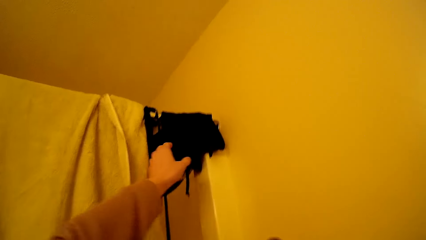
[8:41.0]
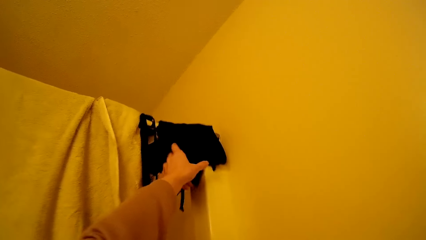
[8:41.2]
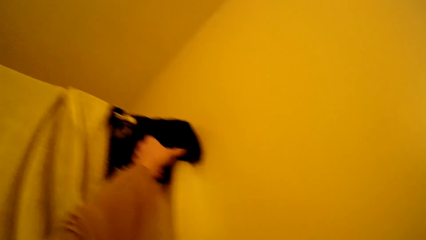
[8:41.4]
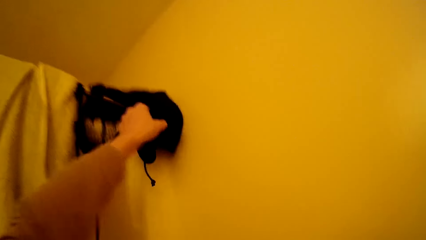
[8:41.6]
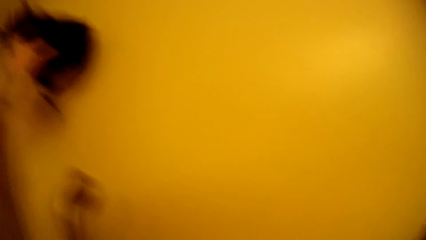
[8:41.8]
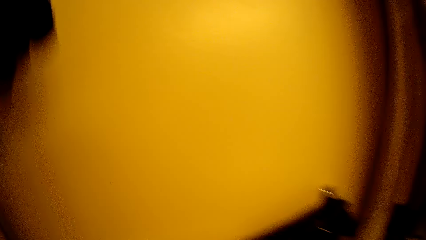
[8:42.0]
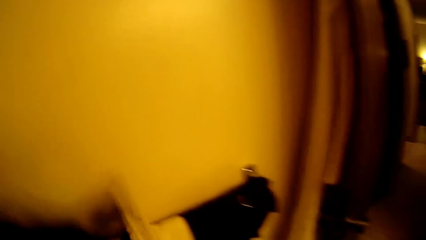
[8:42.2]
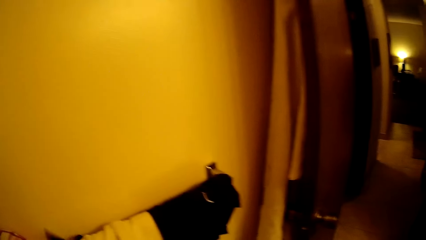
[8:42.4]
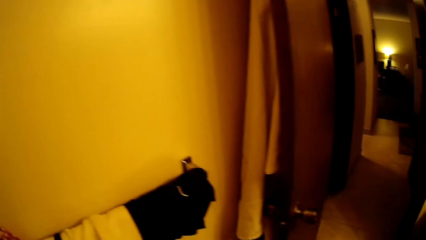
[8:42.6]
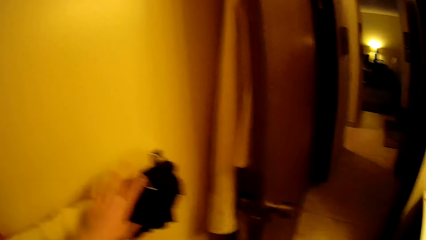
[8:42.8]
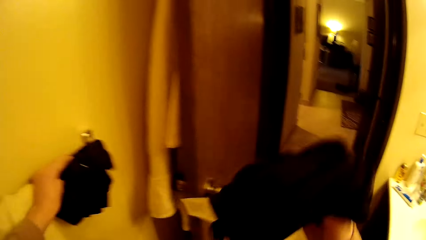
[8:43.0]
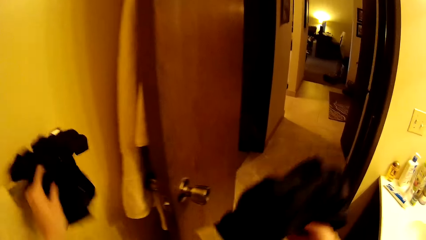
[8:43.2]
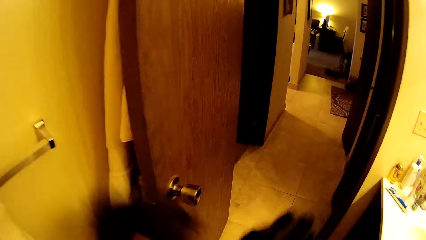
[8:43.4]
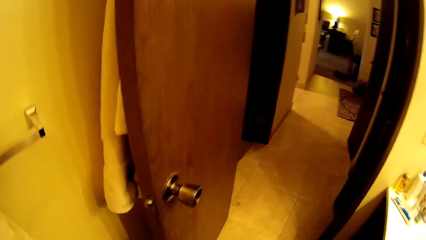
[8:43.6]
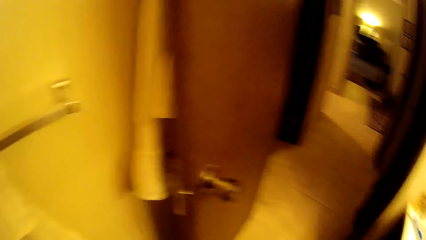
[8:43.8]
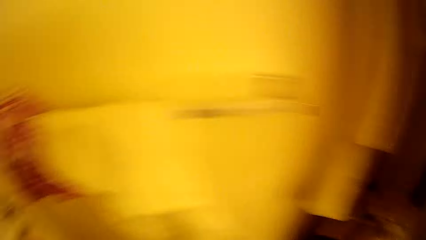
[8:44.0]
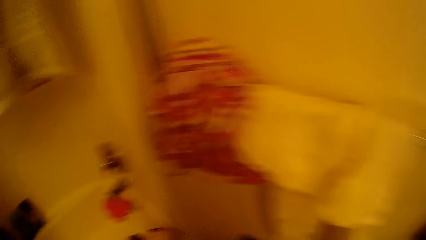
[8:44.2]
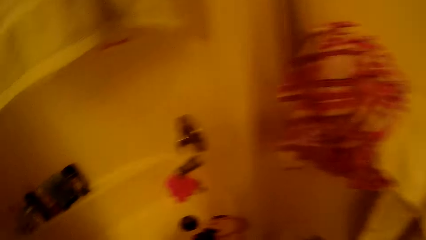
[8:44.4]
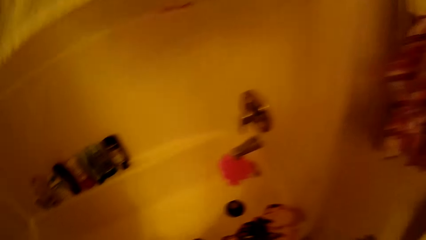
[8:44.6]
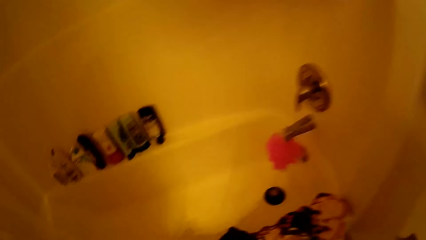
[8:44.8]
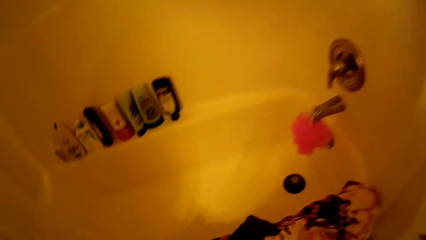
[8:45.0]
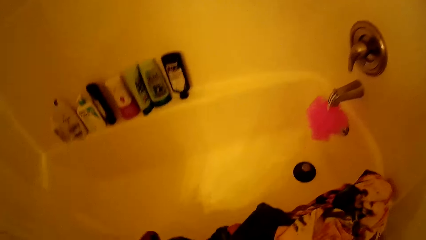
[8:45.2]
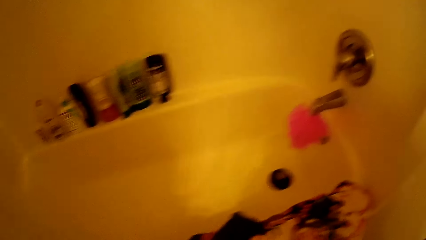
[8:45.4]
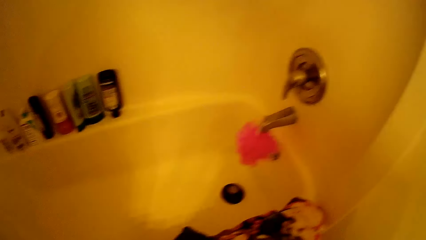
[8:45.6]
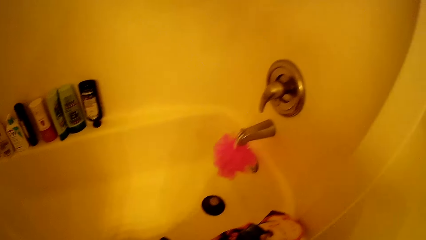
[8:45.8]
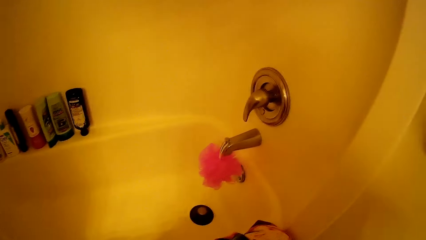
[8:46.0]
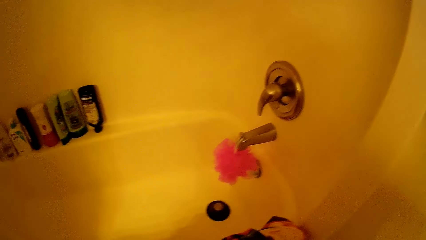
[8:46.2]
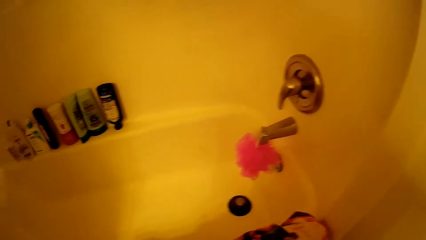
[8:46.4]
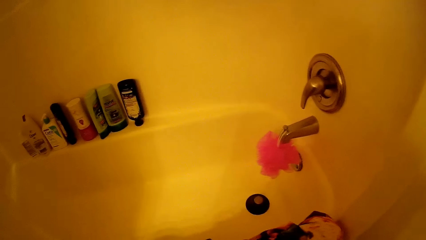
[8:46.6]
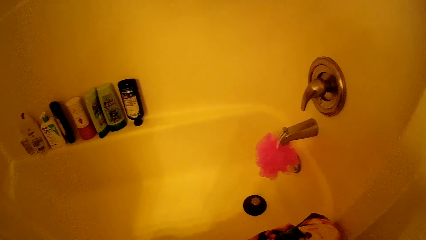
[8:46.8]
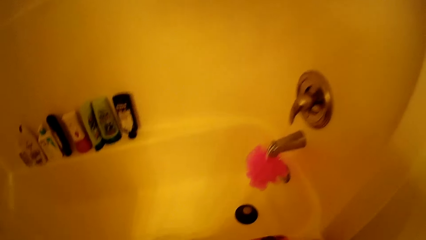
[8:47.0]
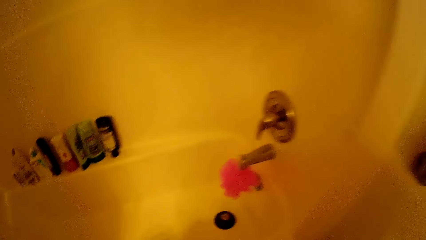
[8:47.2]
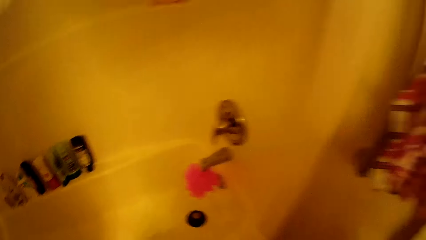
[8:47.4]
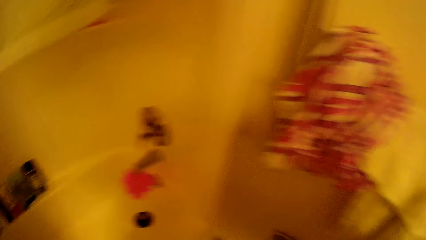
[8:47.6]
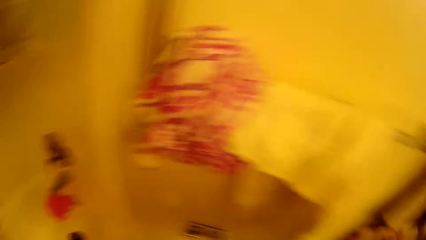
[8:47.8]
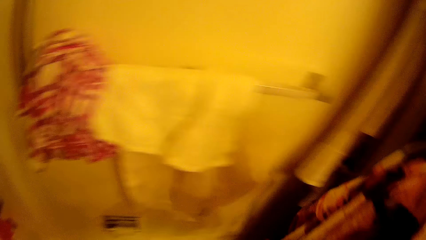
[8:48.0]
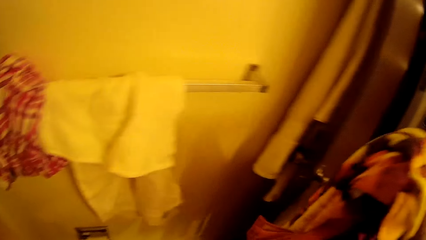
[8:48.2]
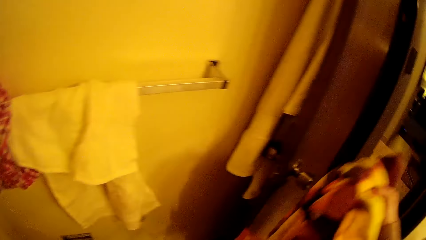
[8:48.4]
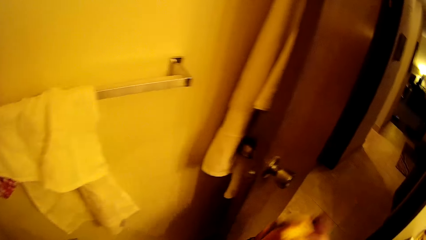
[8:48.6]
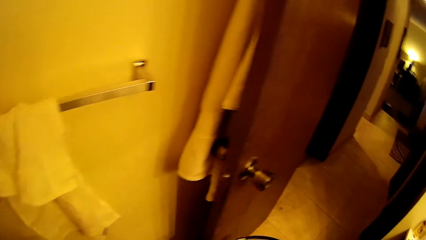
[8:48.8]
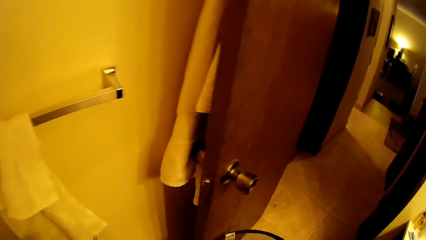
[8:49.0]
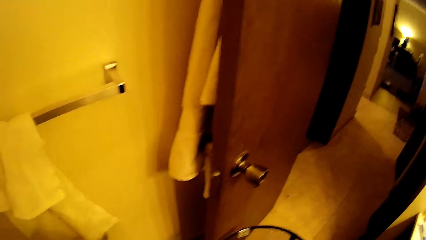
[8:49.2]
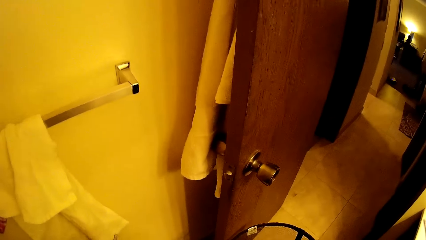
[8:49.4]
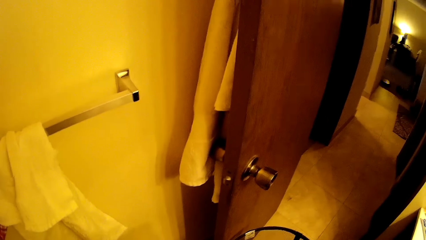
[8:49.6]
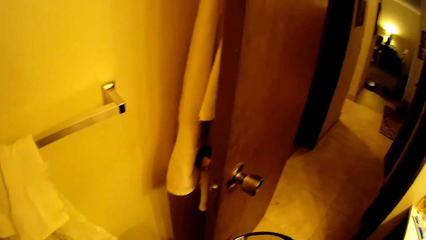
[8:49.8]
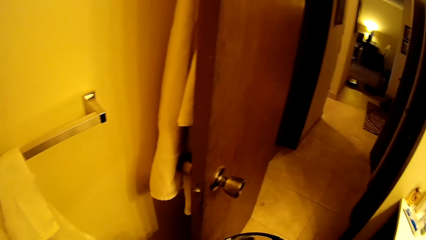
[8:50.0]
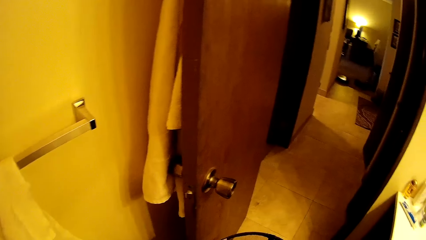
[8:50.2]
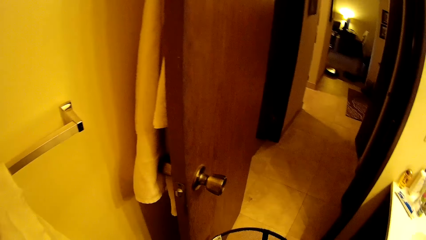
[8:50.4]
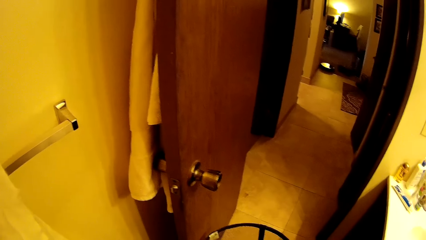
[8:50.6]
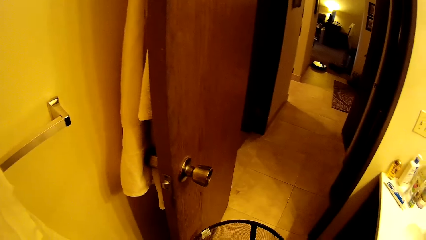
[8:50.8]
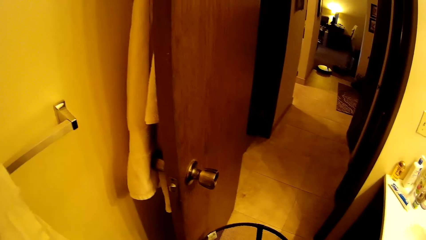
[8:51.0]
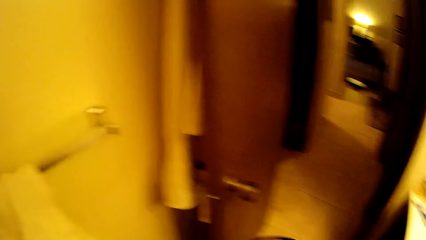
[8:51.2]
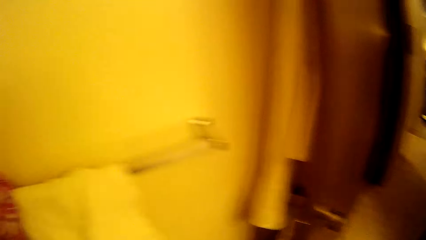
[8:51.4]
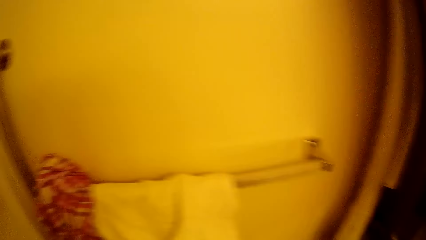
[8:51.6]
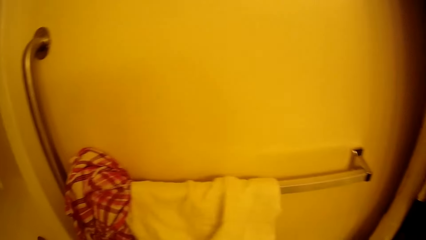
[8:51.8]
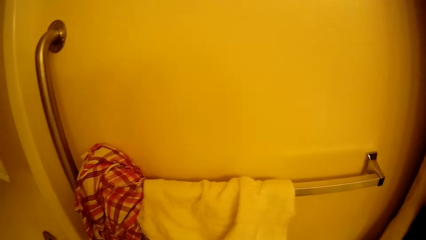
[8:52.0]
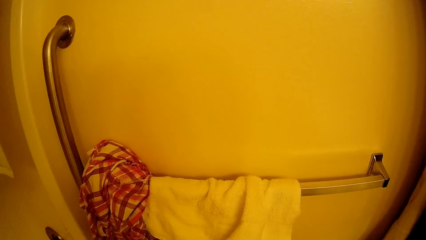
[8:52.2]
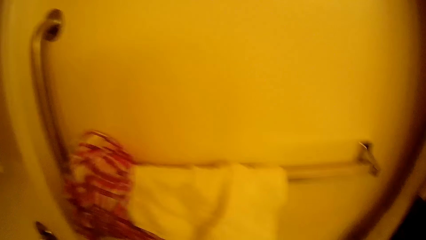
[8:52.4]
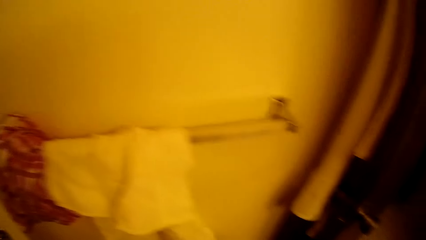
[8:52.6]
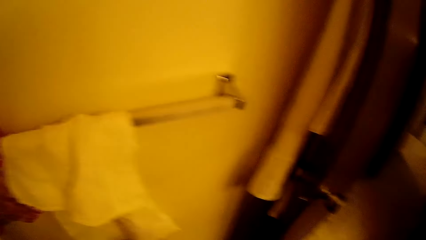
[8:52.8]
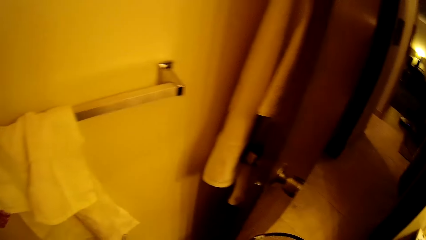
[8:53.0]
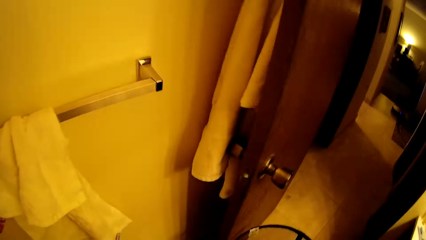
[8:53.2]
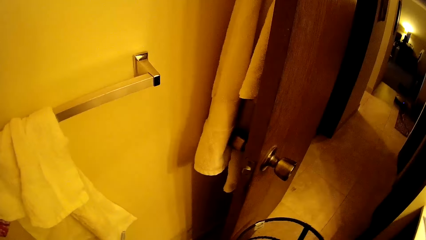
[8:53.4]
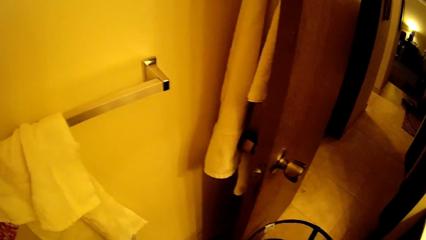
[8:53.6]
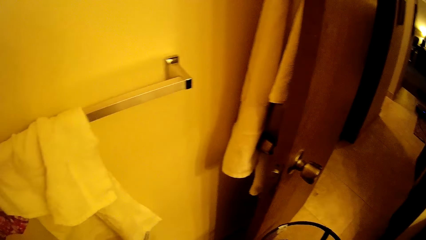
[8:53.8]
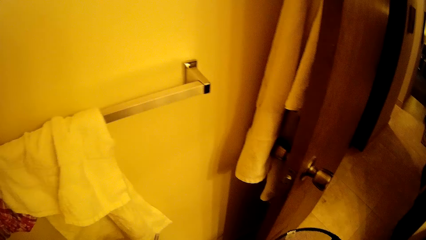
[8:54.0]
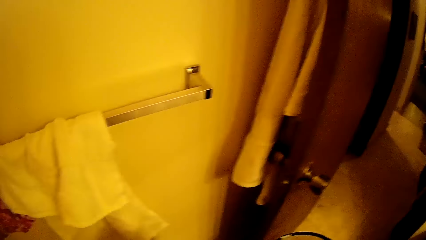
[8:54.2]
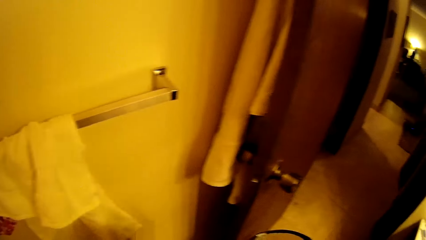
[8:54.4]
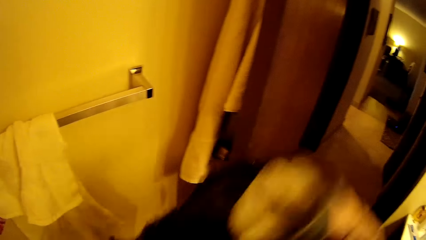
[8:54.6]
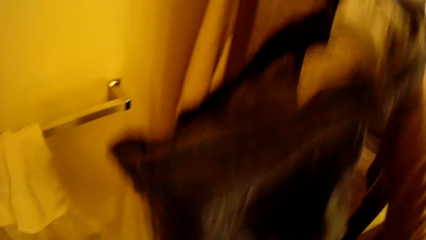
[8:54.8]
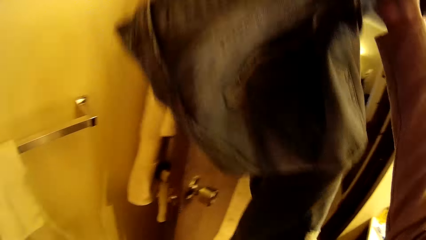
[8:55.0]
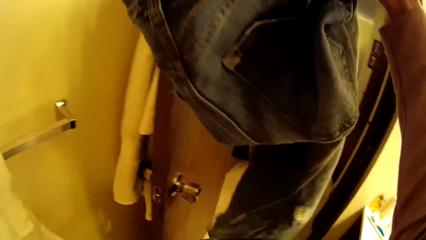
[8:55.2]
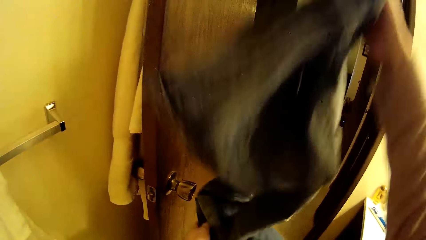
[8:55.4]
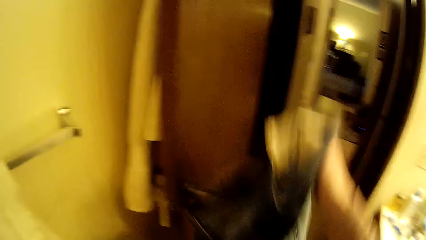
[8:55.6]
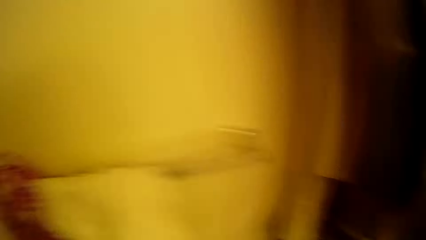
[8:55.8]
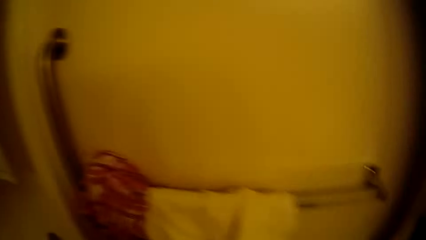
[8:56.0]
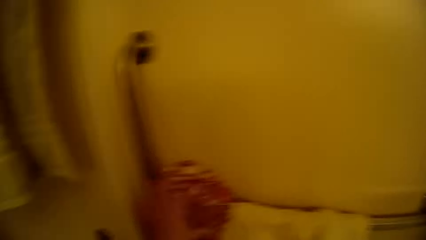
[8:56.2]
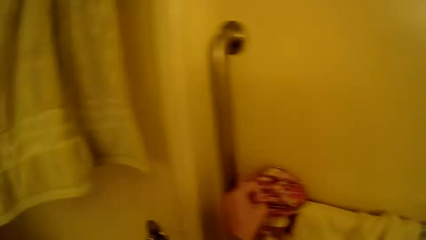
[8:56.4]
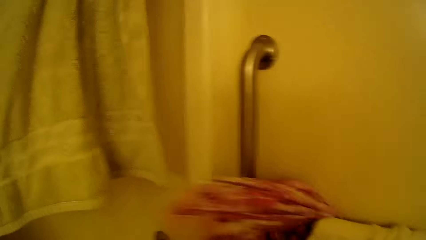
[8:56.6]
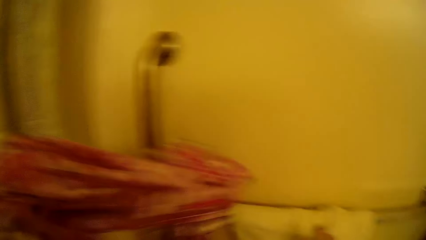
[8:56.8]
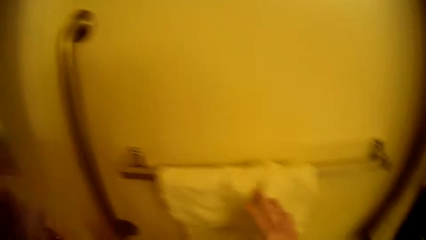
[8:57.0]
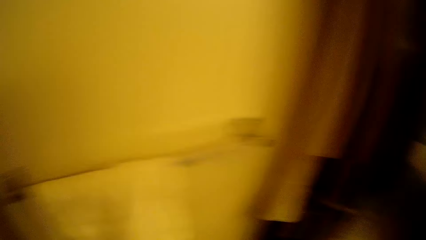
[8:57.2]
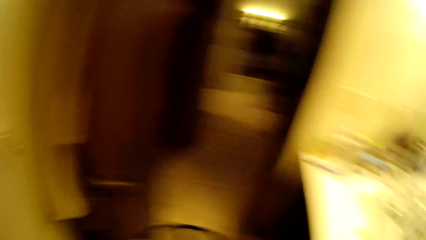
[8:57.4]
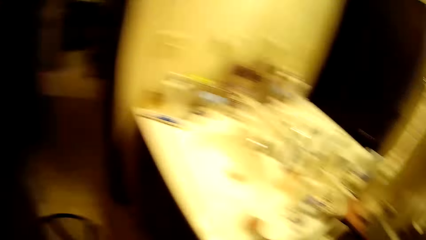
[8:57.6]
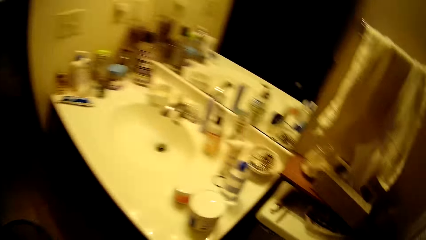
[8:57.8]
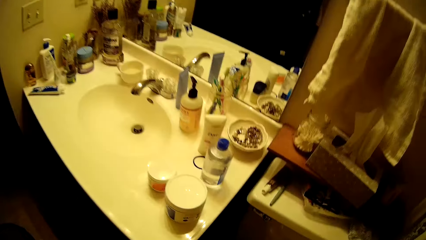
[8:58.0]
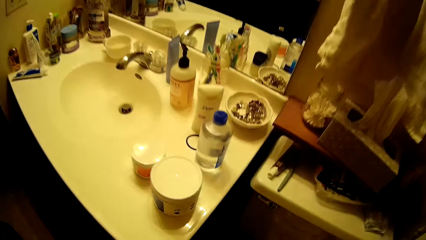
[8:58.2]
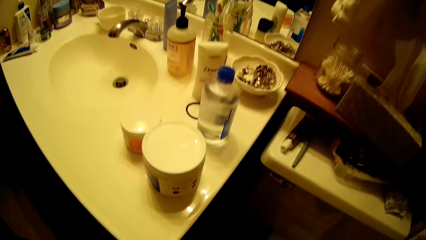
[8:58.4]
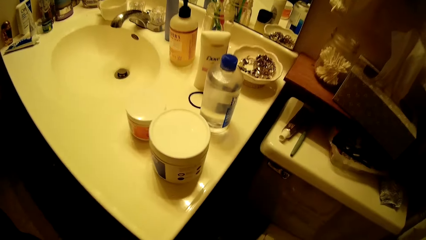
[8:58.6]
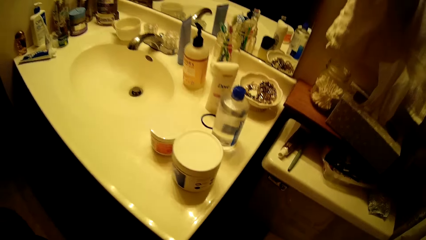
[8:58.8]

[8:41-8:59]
The camera wearer picks a cloth on the curtain hanger with her left hand. She picks a cloth on a hanger with her left hand. She turns towards the bathing tub. She picks a cloth. She drops the cloth in a laundry basket on the floor. She holds a cloth with her right hand. She lifts a pair of jeans. She drops the cloth in the laundry basket. She picks a cloth on a hanger with her left hand. She turns around.
